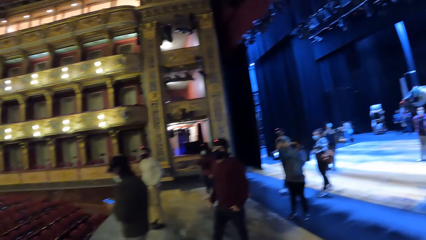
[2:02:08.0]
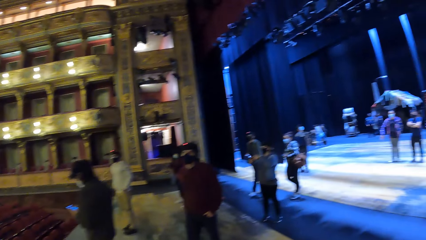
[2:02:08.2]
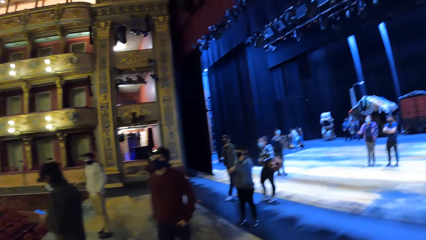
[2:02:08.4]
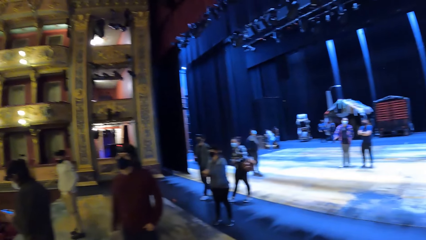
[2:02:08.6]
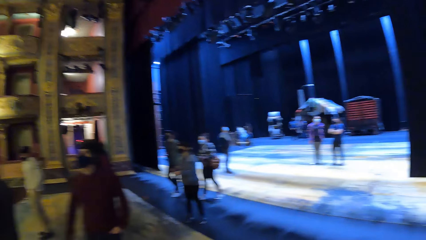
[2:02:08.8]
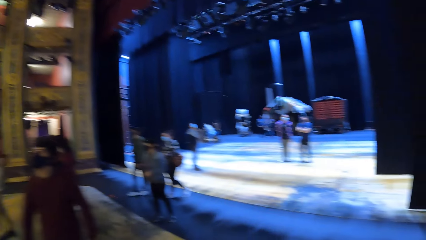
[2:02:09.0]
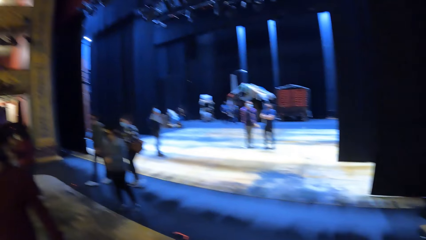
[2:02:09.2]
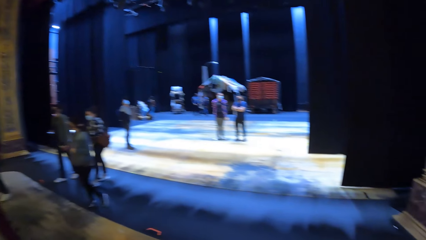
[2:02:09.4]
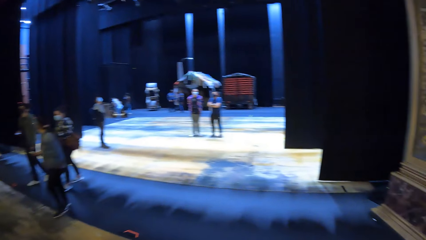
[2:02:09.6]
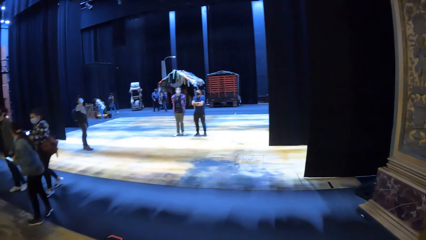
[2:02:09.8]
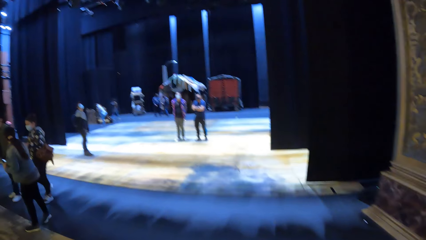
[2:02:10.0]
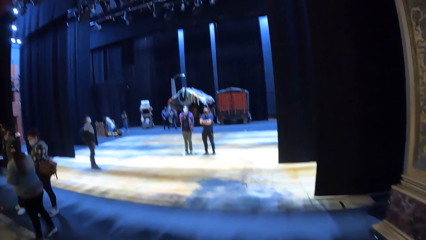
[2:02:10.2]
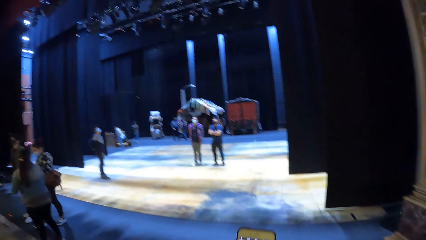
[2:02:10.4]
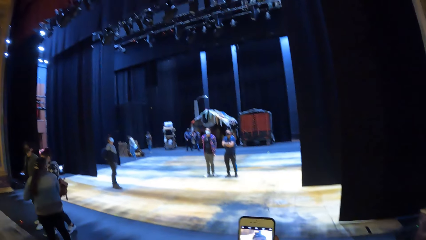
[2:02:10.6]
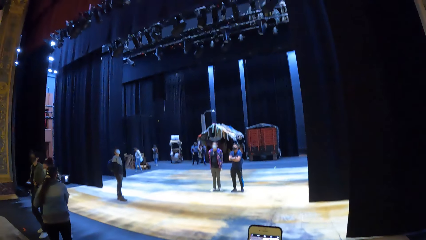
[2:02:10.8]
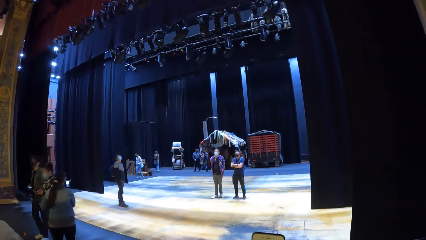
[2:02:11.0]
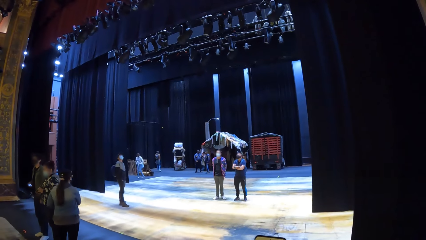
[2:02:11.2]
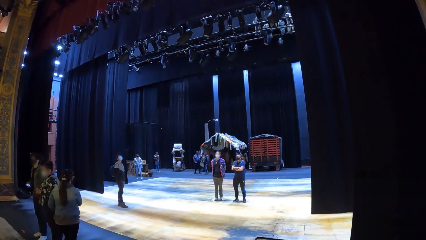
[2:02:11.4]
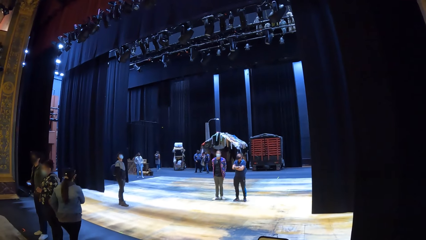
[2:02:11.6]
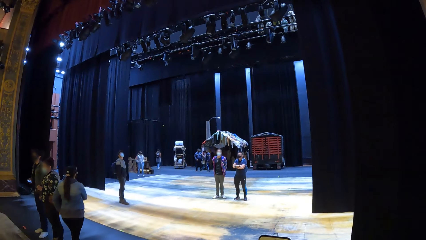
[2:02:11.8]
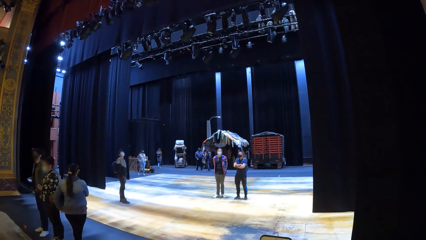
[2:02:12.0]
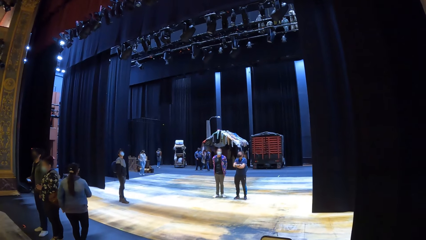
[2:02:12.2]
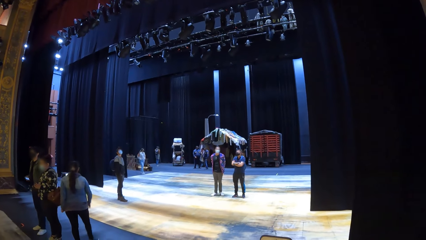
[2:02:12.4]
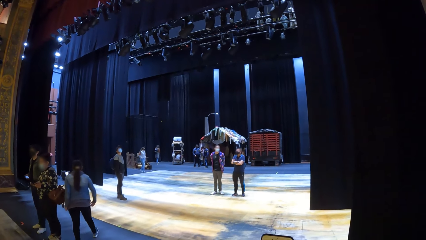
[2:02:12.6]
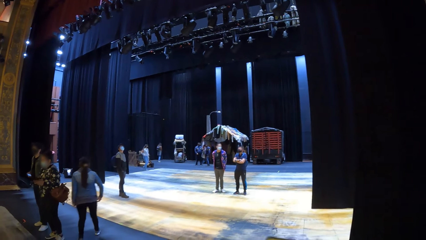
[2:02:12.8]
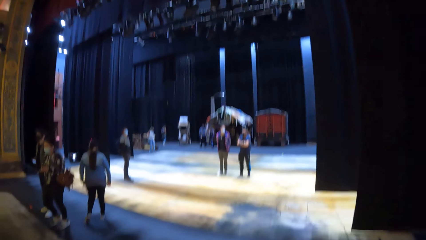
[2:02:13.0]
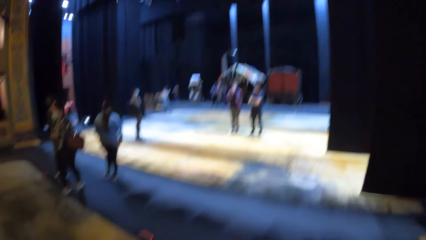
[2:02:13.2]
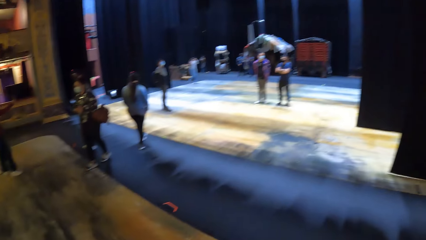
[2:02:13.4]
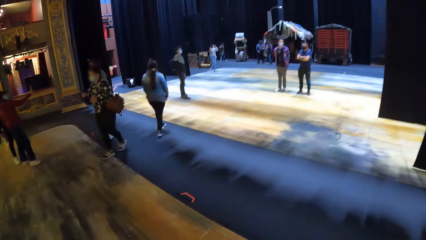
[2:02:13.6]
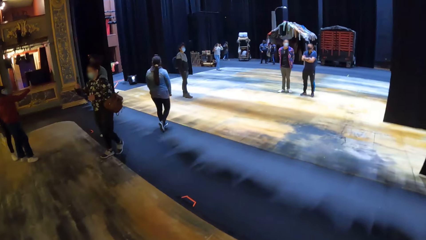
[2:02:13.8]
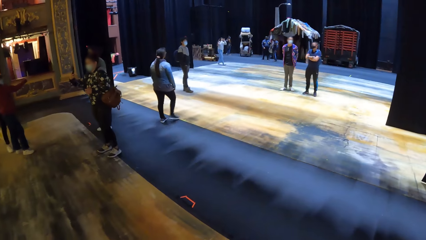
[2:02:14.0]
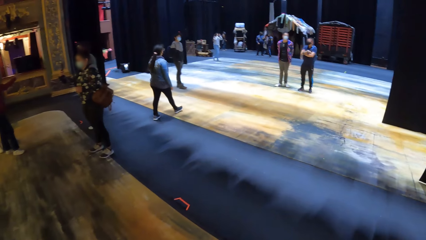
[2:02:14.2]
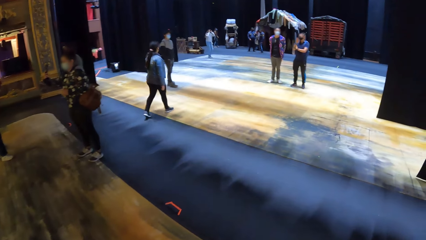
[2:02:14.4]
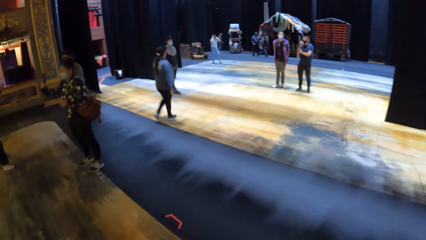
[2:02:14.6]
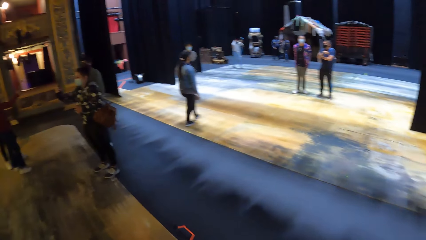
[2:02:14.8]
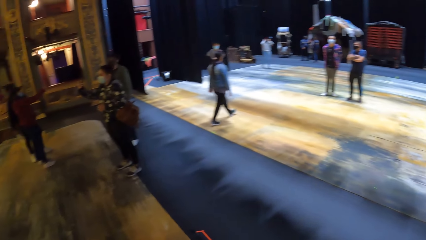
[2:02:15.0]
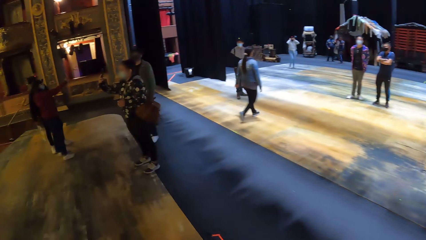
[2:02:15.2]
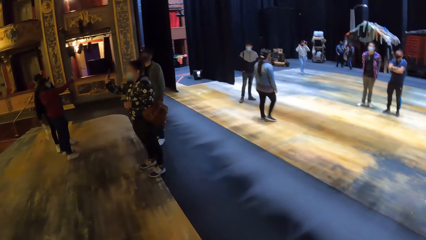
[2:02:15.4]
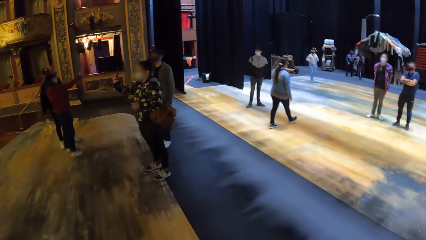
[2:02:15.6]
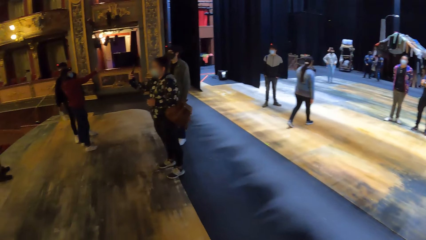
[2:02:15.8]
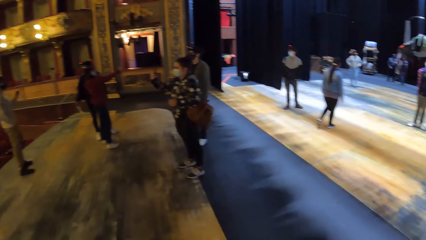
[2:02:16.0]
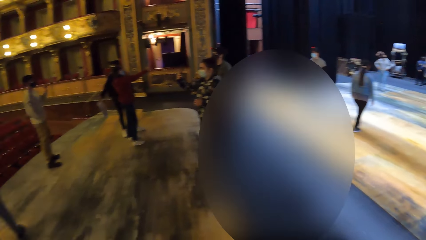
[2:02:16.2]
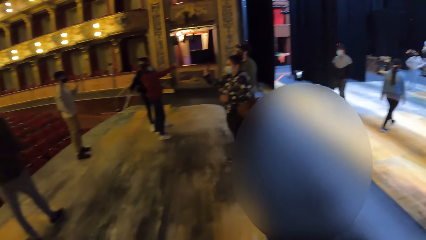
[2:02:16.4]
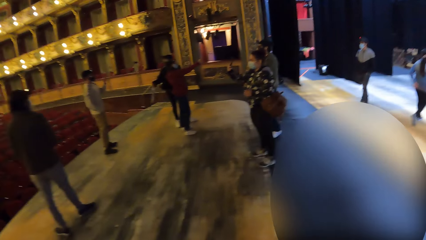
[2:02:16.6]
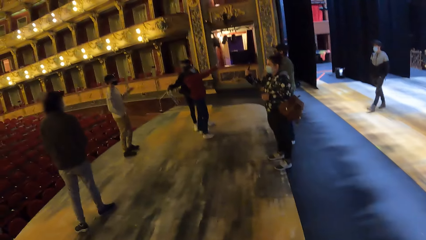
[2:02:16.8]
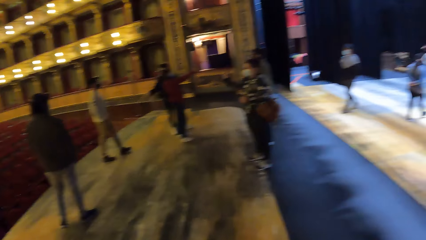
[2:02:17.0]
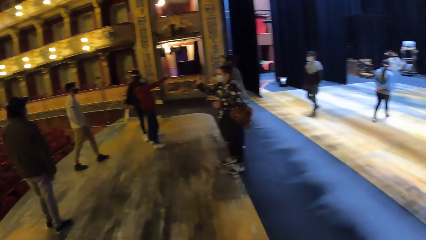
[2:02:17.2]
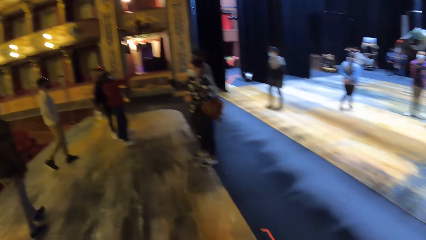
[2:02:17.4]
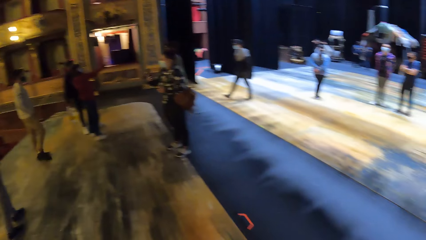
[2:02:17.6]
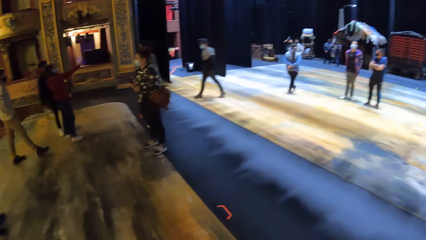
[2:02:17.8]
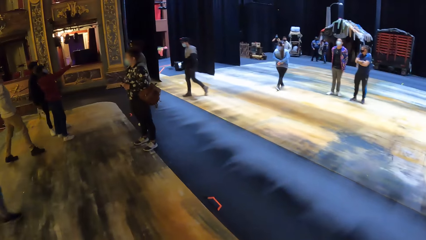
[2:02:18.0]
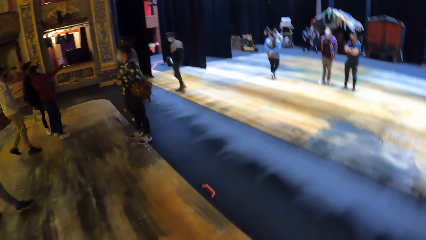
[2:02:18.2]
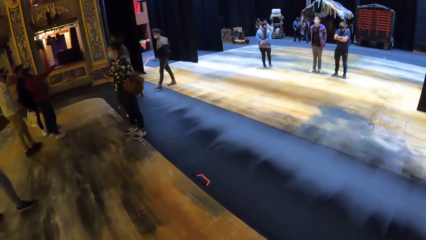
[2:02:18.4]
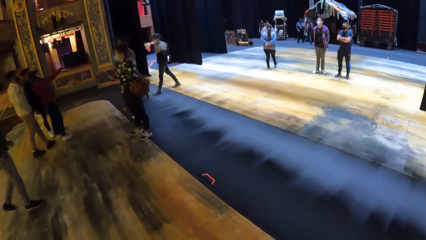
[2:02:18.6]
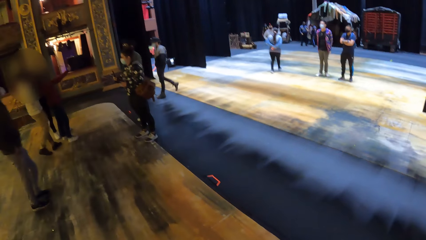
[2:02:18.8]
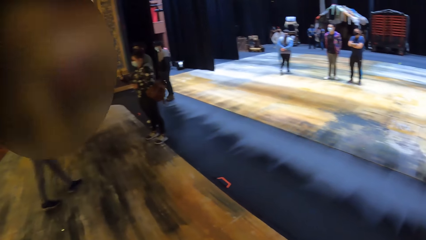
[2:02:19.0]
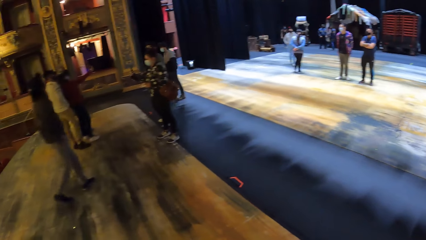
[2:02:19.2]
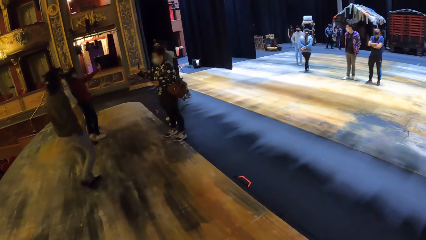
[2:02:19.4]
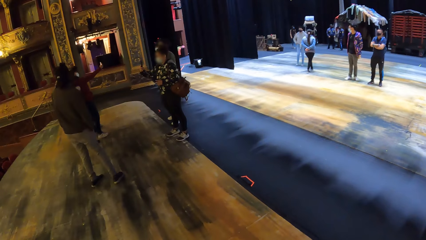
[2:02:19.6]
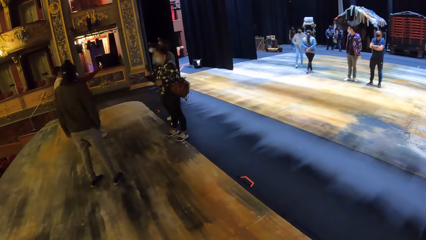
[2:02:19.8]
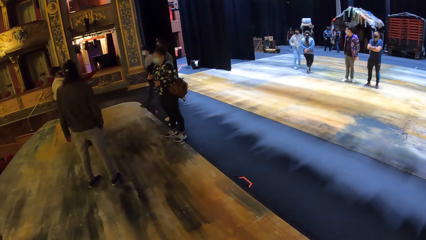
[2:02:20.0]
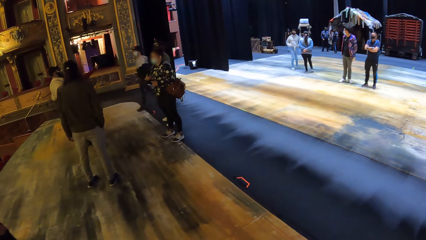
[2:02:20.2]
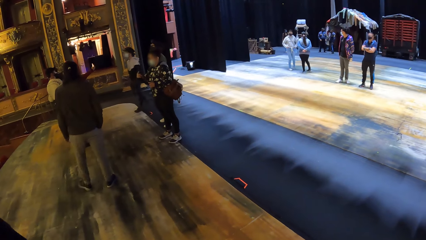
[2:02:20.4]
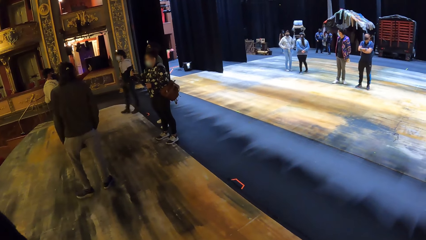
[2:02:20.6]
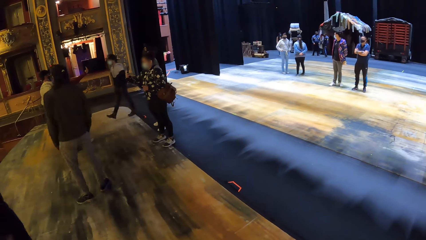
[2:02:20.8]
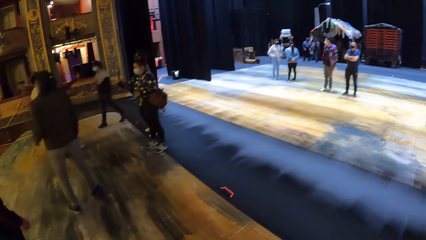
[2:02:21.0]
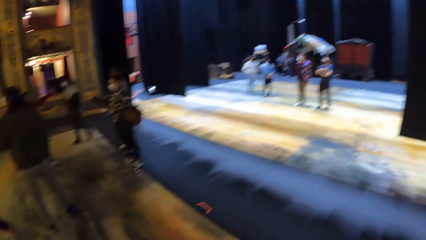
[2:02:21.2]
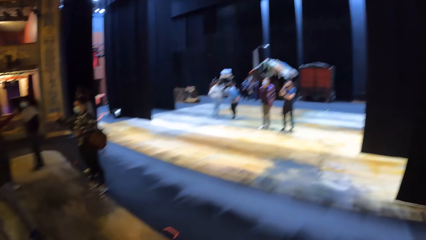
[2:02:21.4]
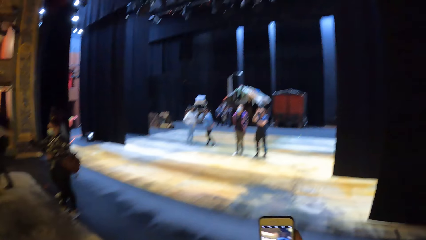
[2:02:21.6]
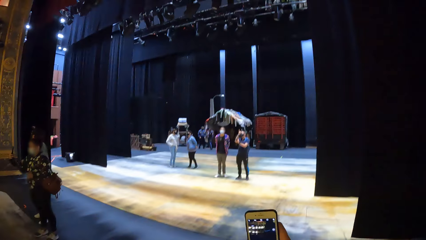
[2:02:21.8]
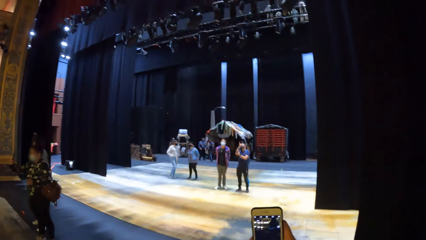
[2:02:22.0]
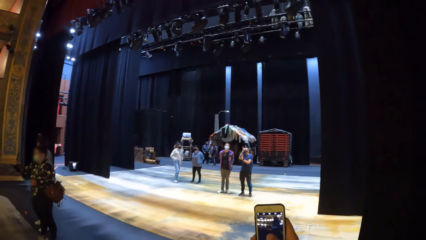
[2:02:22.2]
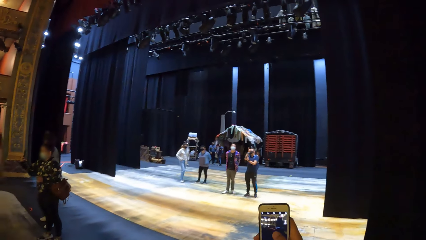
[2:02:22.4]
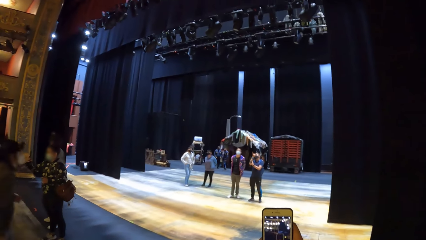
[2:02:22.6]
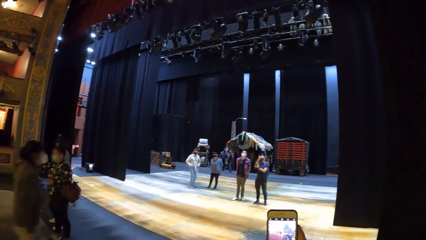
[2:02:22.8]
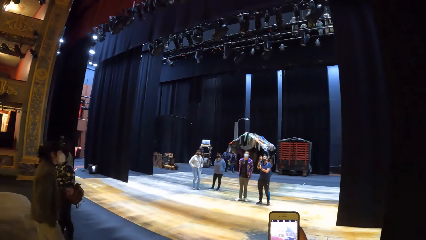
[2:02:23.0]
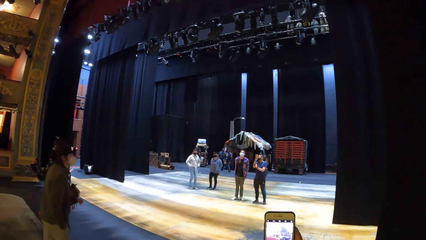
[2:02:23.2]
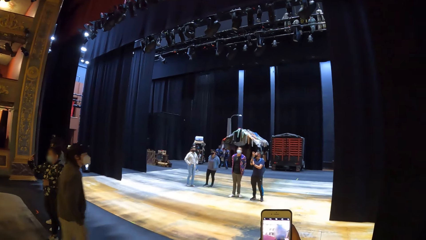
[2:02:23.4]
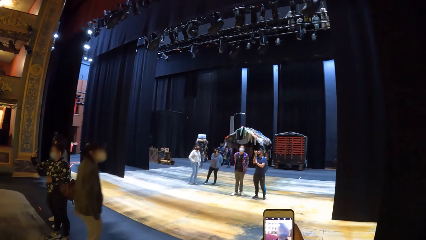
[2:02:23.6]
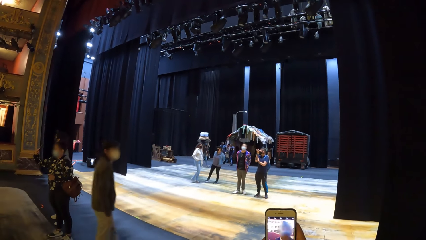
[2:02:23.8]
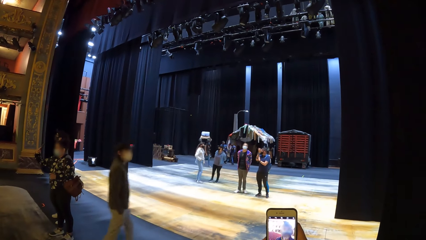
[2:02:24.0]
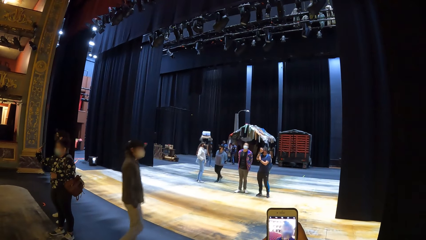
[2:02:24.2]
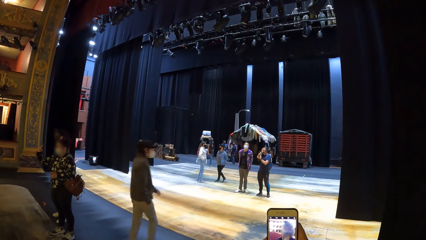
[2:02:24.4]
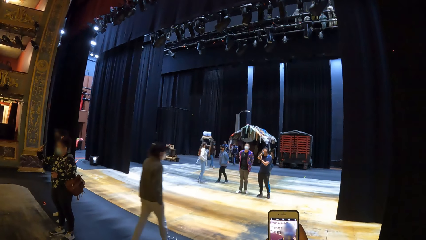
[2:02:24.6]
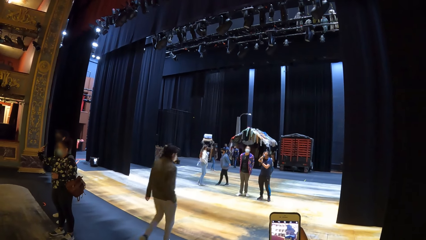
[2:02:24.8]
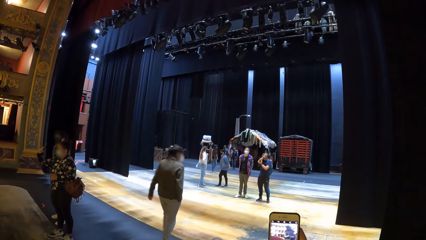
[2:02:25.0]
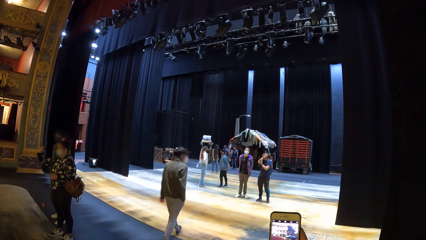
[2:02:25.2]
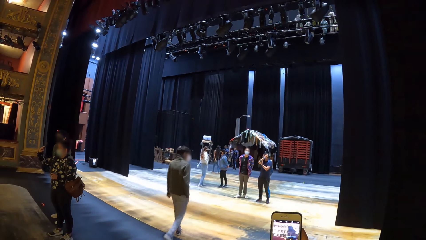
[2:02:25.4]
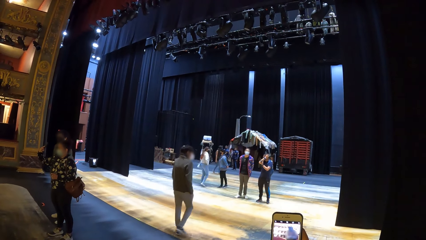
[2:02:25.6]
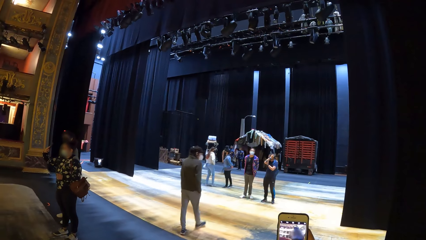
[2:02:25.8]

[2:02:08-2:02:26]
A man walks around. The camera wearer looks around. They walk around. They look around. A woman walks around. The camera wearer looks around. They look around again. Another man makes a step. The camera wearer lifts a phone. They take photos with the phone. They operate the phone. The other man walks around.
